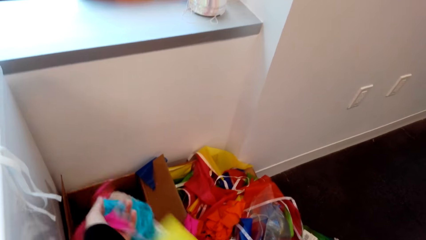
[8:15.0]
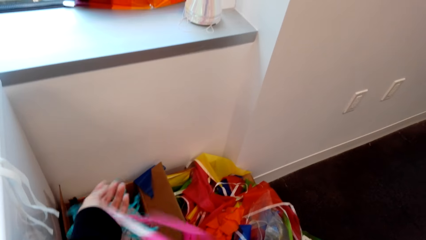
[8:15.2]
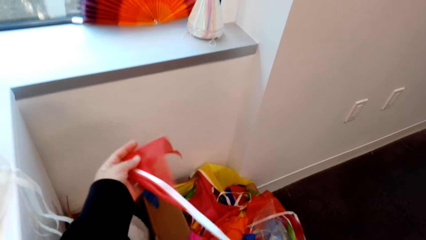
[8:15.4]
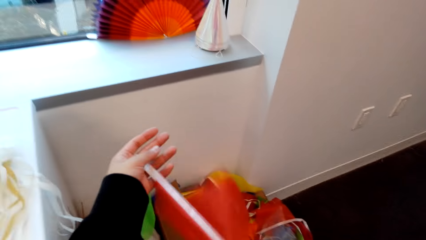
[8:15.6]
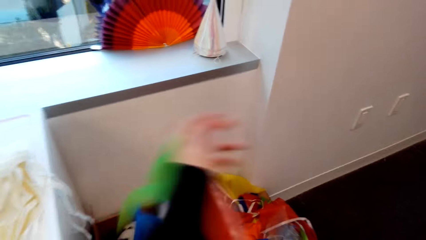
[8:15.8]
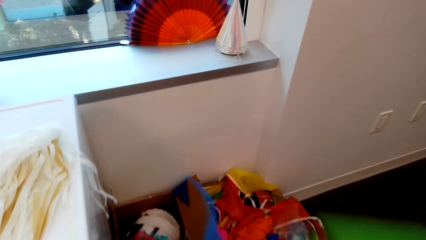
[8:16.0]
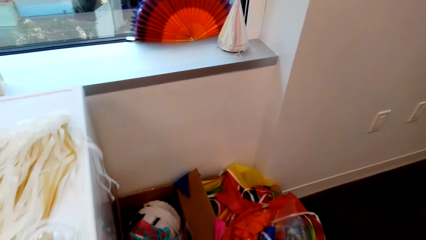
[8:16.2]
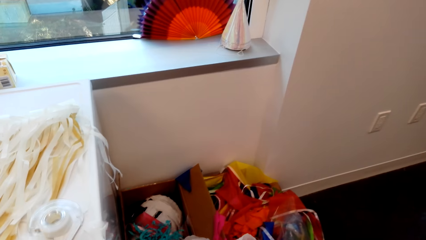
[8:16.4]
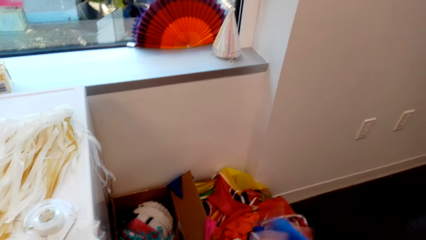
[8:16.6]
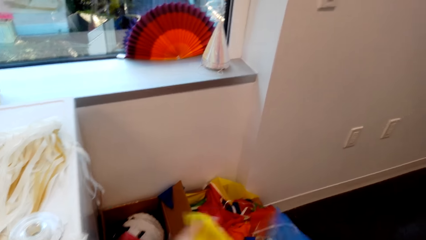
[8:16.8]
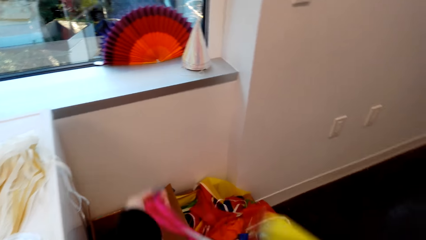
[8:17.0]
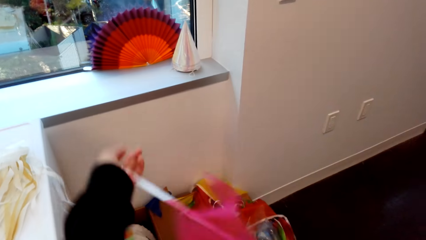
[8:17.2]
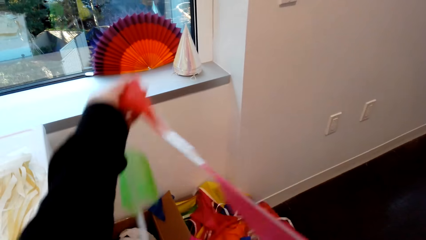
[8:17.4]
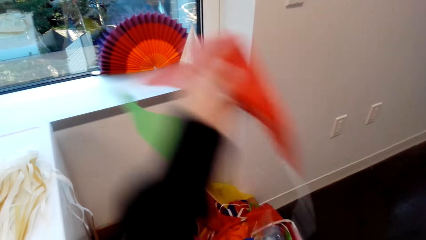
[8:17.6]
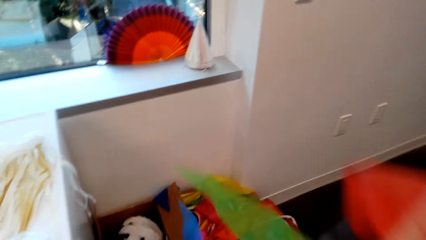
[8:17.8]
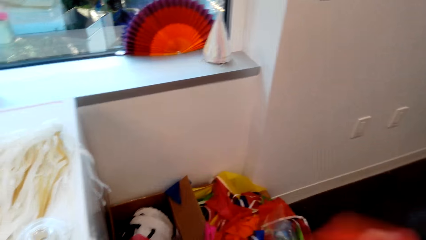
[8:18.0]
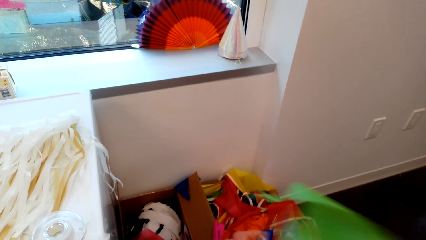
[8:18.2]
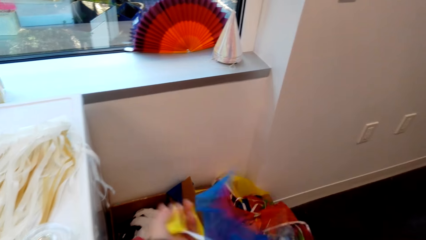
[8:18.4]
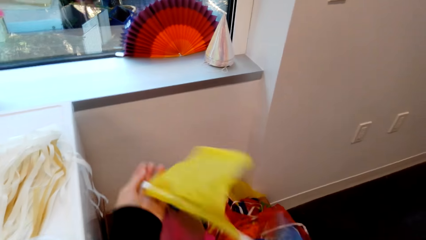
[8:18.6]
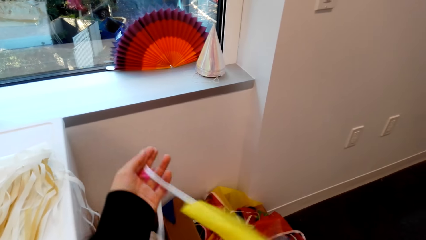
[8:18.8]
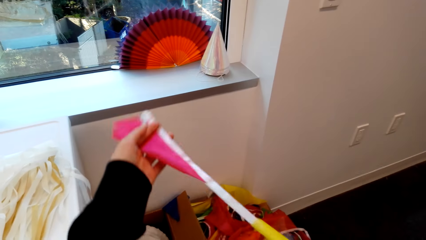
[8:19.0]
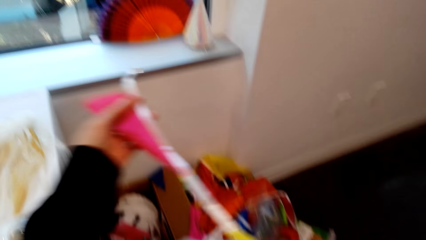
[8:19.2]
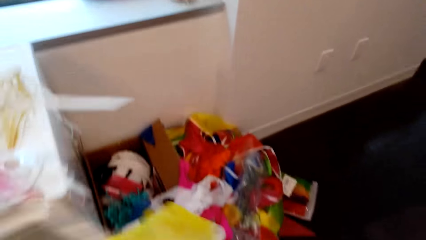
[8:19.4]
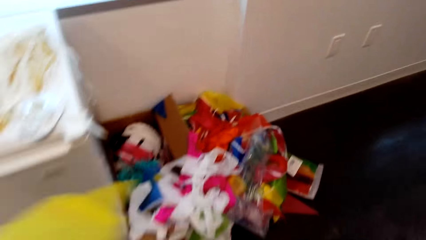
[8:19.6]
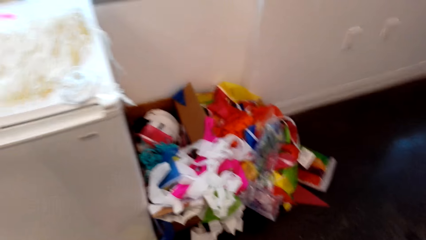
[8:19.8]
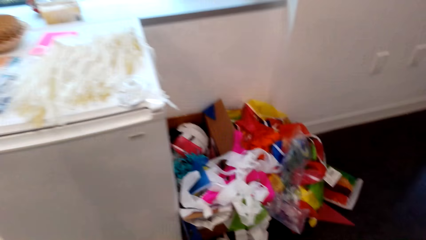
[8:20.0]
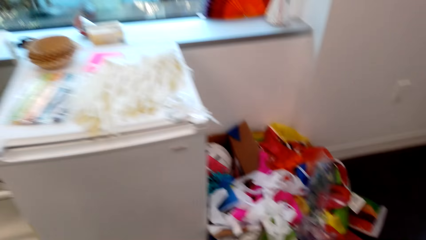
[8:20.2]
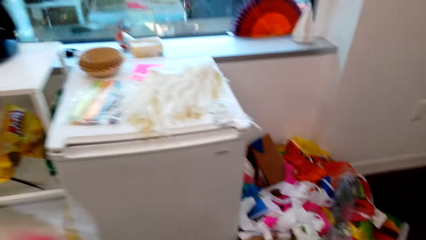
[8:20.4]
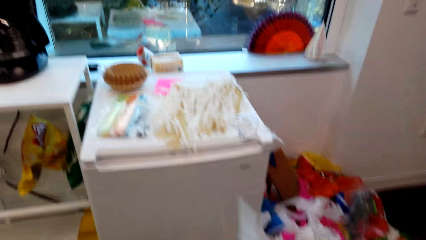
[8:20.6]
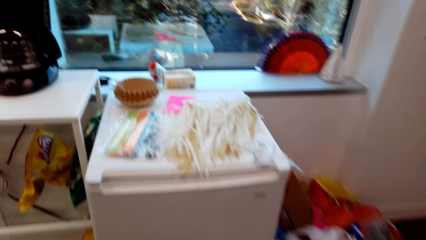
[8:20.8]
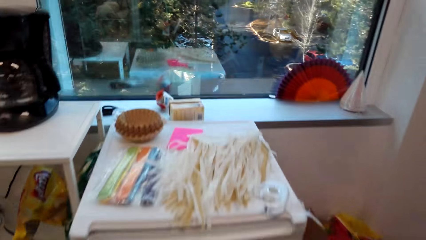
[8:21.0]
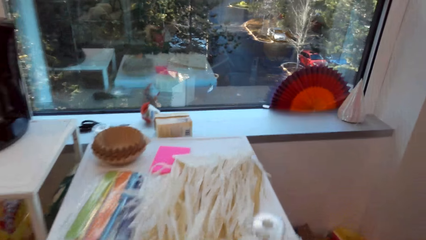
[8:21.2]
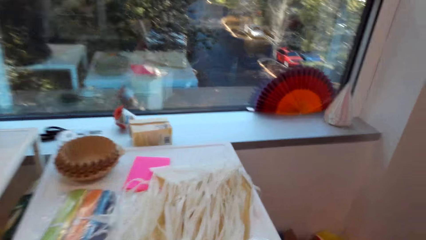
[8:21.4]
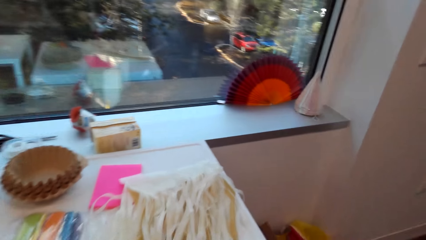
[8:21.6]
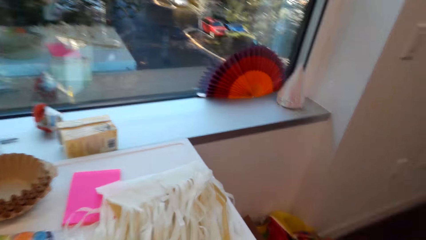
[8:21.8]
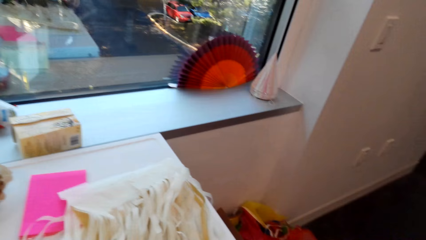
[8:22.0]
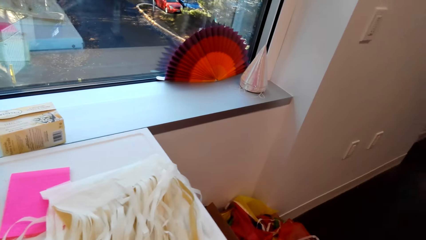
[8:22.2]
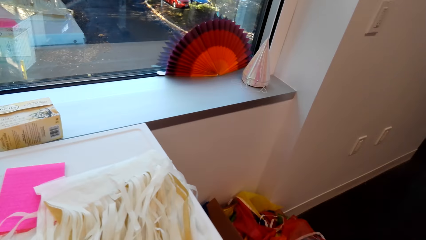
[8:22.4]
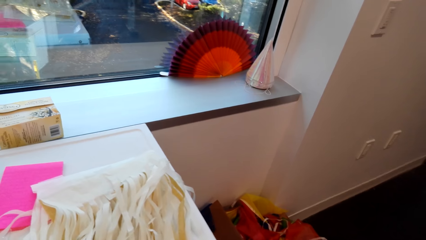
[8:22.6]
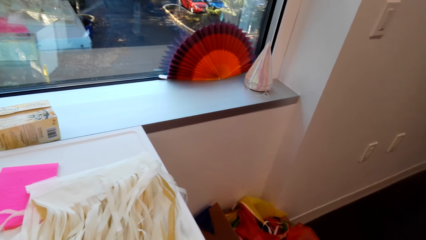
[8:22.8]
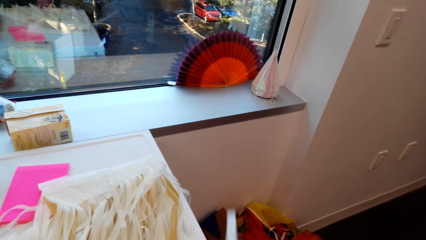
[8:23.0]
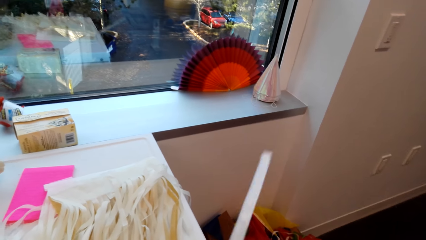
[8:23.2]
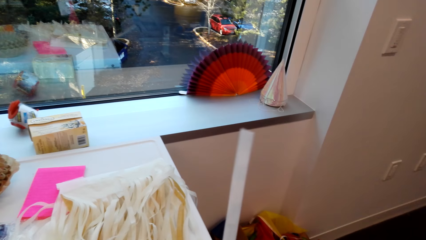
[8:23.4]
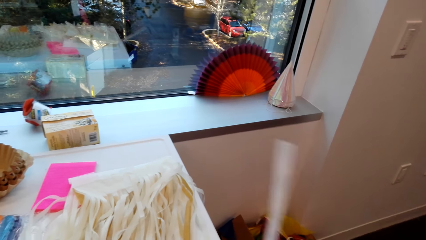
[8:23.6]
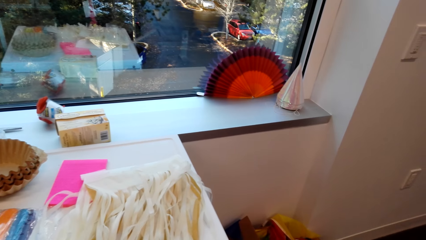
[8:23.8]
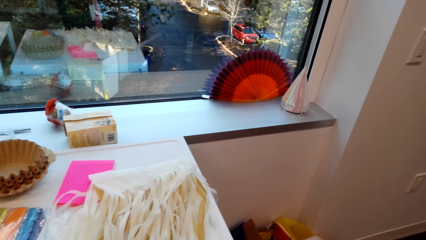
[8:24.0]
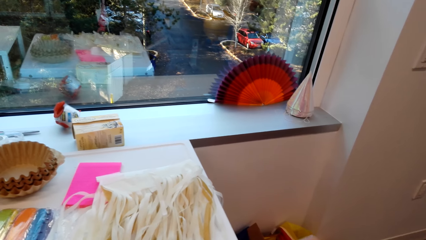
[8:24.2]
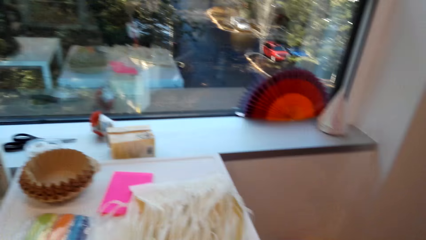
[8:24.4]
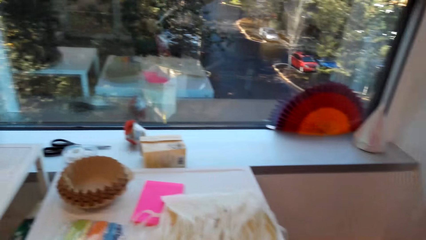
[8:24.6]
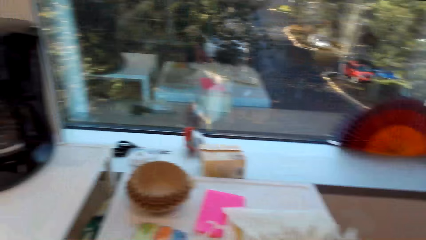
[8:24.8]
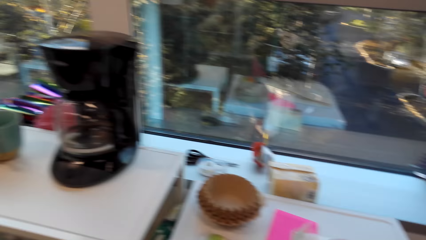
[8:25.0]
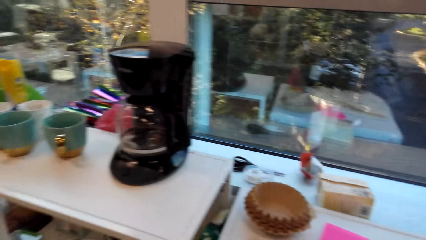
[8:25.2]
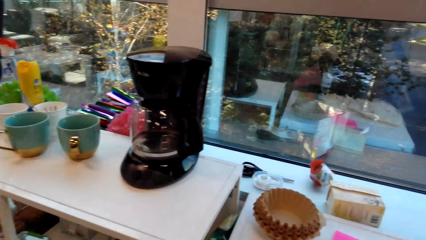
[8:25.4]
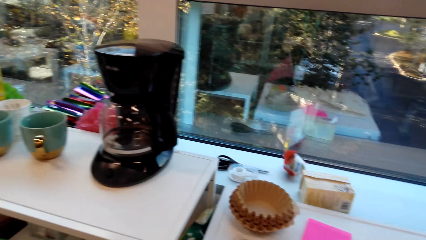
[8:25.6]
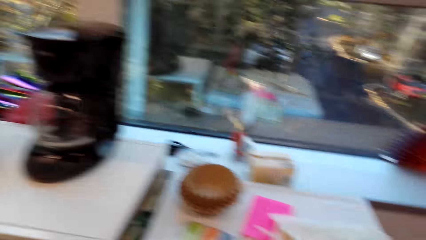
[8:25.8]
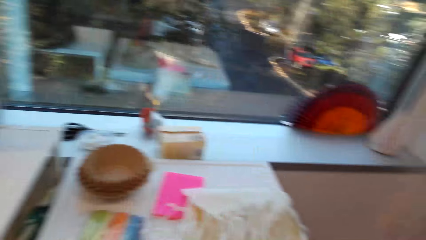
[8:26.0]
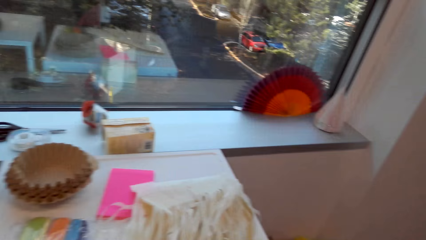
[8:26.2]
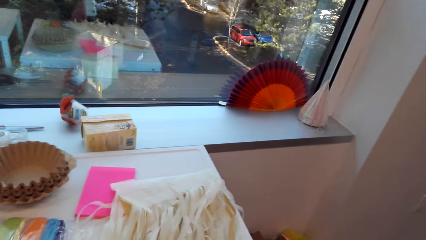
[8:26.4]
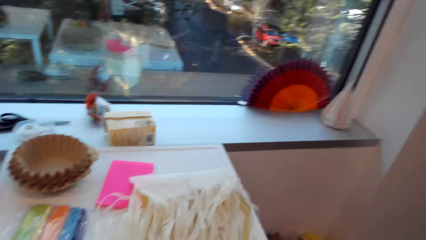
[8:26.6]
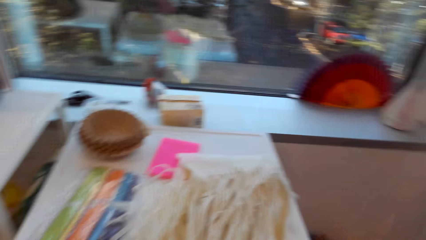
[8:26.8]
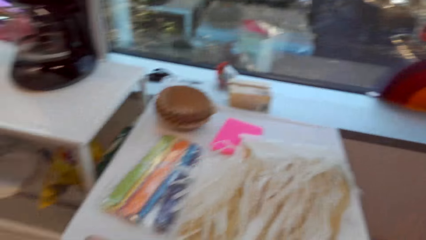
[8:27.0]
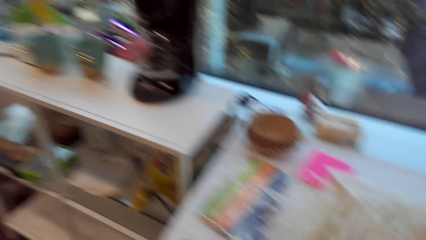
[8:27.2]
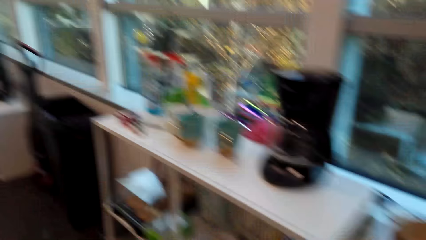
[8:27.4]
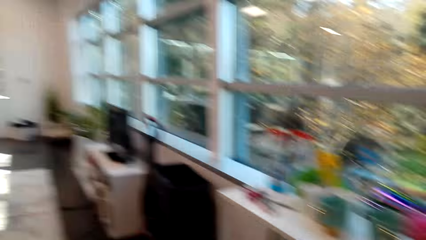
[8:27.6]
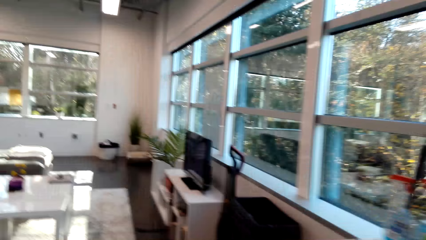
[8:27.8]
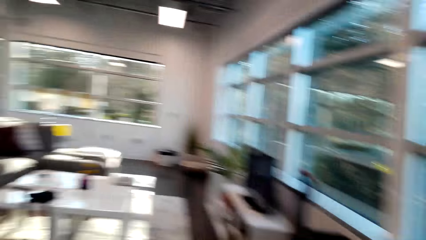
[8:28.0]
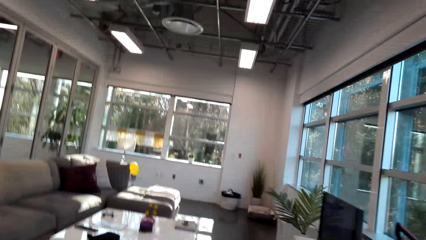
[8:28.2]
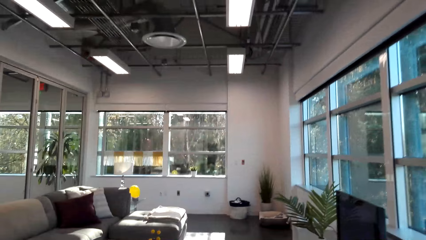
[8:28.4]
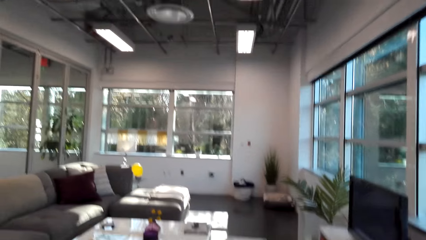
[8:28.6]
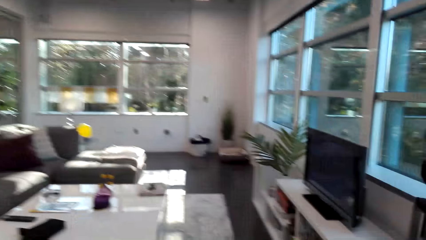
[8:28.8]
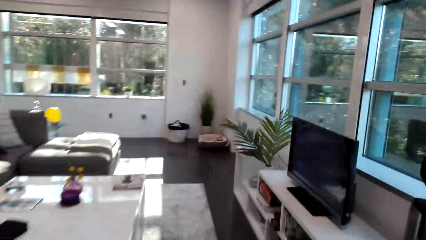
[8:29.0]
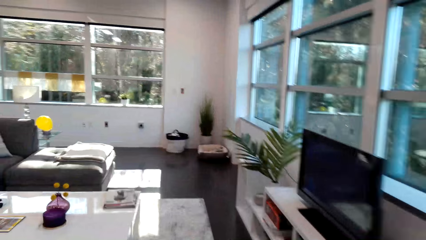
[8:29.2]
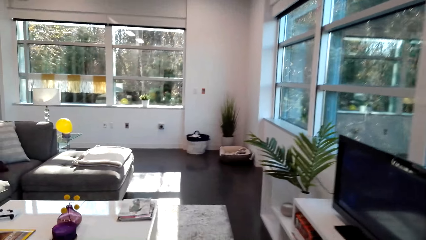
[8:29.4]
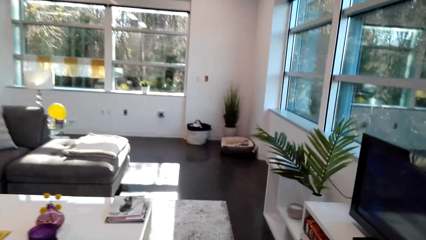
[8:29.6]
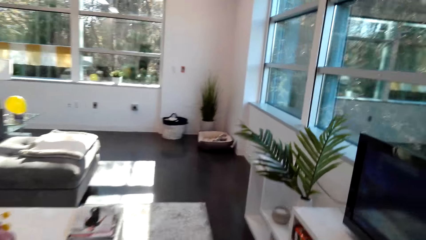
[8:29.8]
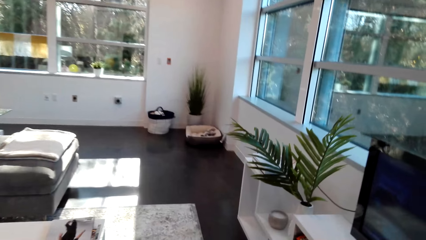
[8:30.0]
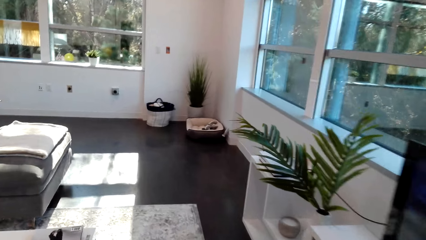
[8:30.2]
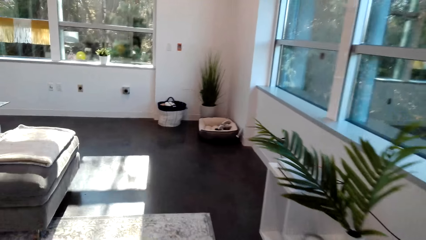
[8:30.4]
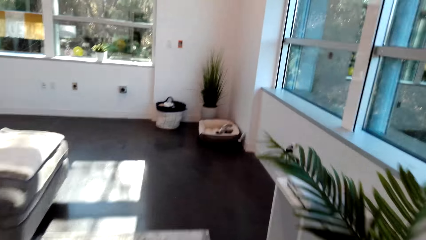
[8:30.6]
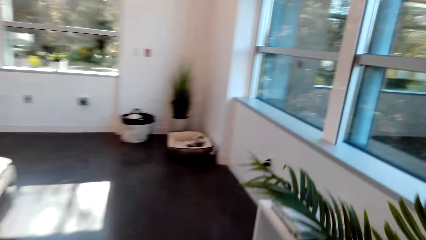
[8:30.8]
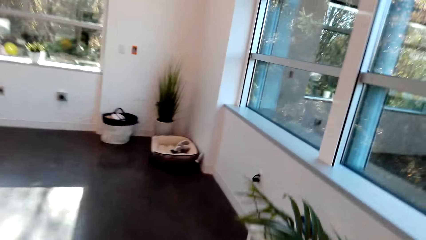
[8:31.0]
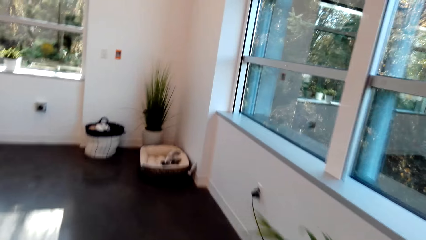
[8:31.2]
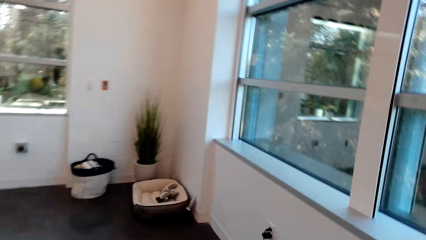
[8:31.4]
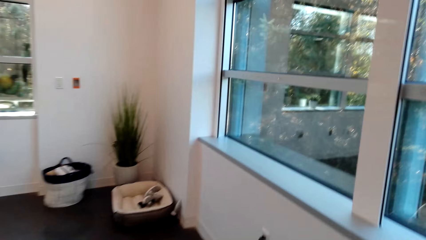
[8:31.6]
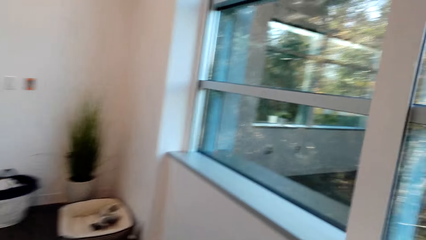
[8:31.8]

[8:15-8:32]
The camera wearer walks in the house. They look on the fridge. They do something. They pick the tape from the fridge. They walk in the room.
